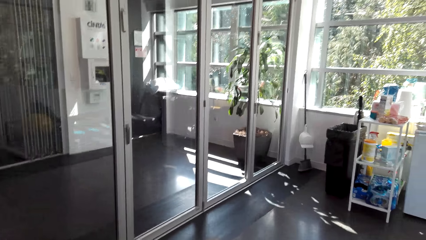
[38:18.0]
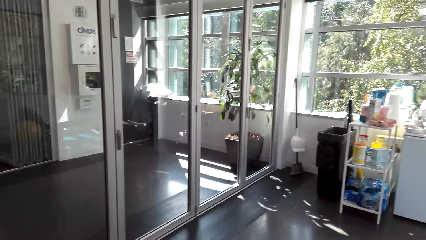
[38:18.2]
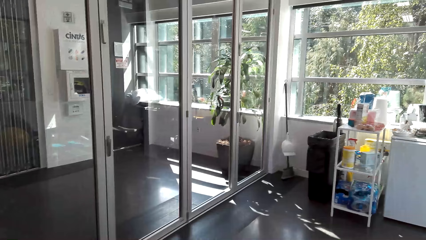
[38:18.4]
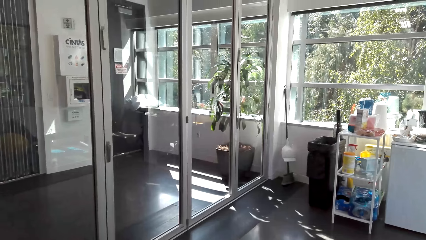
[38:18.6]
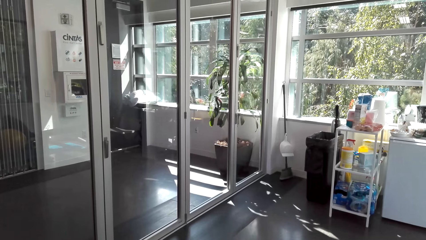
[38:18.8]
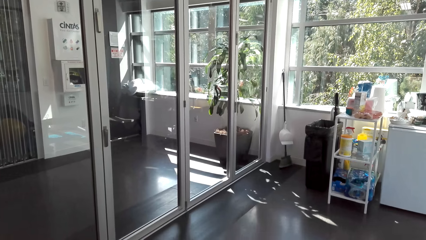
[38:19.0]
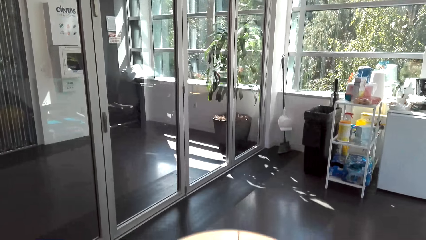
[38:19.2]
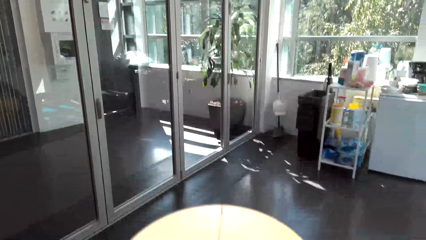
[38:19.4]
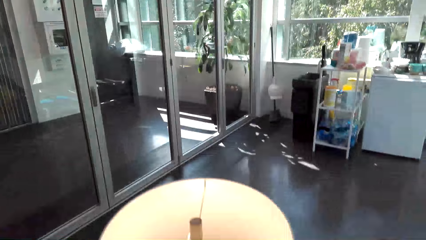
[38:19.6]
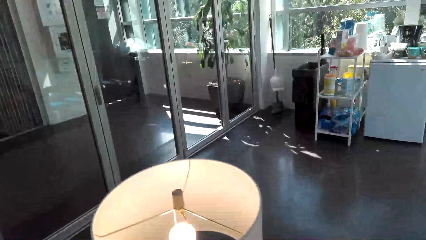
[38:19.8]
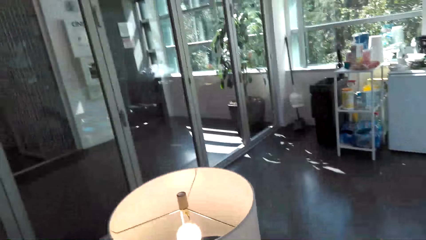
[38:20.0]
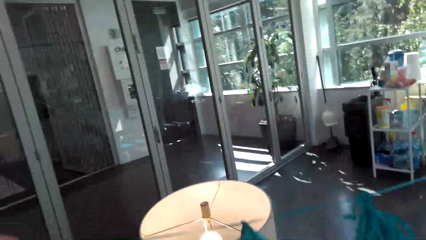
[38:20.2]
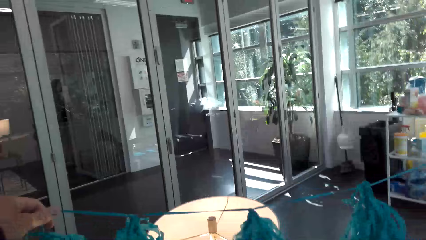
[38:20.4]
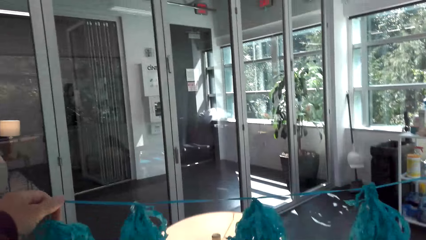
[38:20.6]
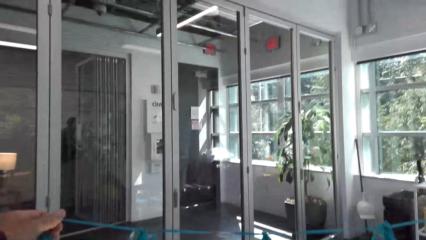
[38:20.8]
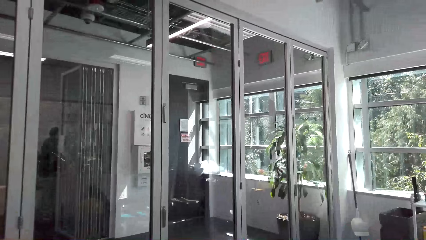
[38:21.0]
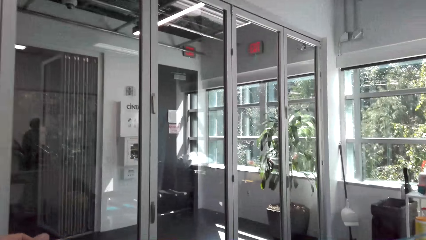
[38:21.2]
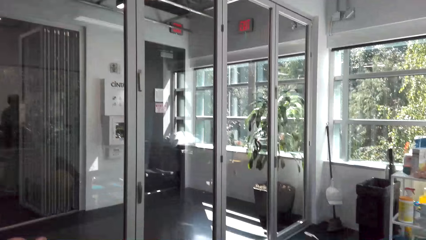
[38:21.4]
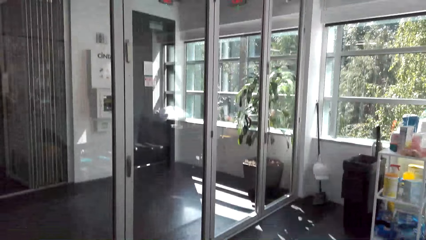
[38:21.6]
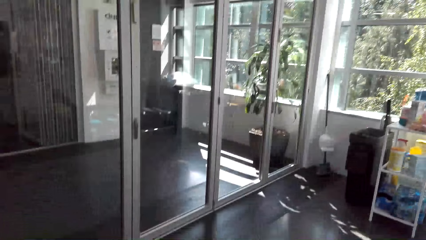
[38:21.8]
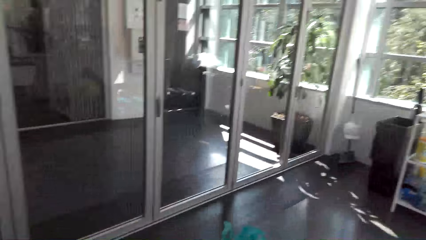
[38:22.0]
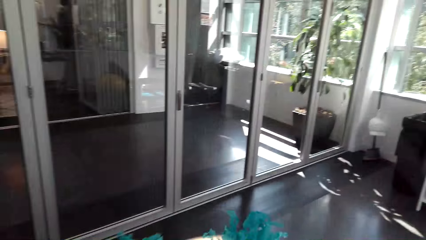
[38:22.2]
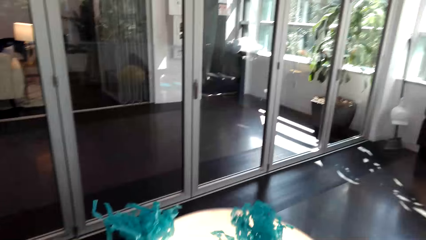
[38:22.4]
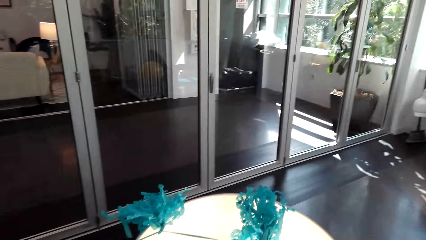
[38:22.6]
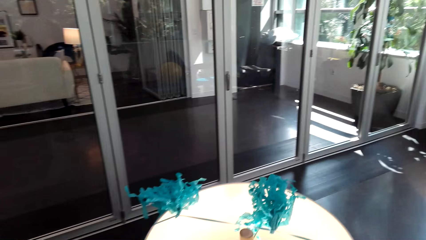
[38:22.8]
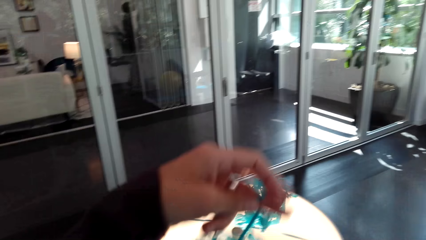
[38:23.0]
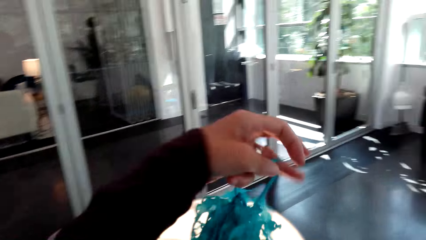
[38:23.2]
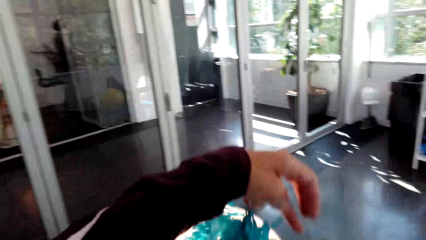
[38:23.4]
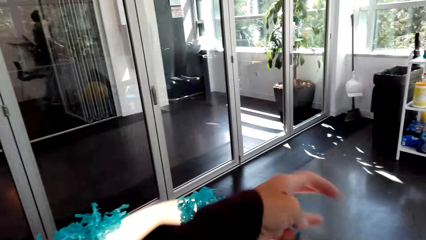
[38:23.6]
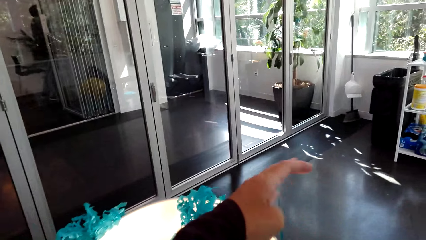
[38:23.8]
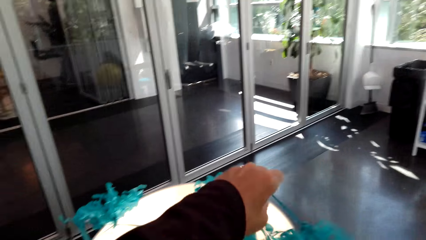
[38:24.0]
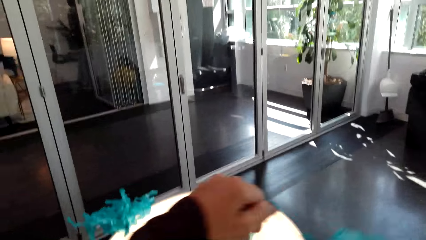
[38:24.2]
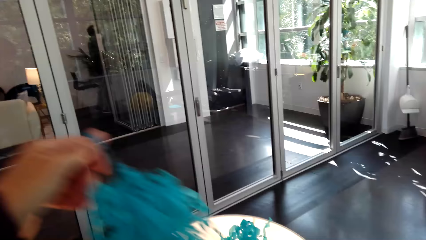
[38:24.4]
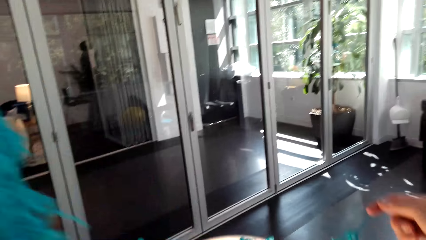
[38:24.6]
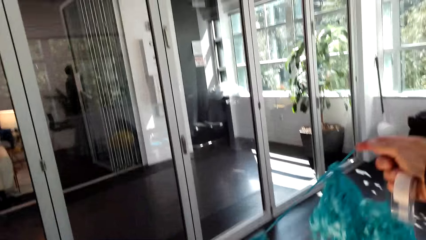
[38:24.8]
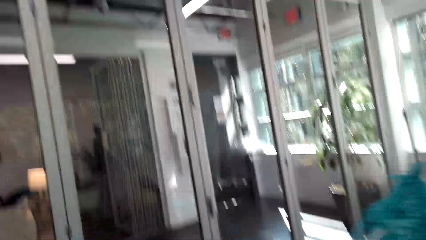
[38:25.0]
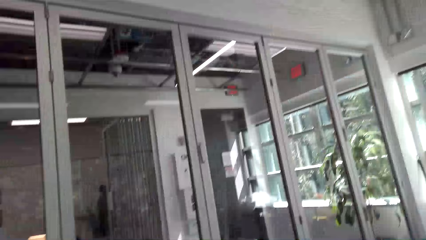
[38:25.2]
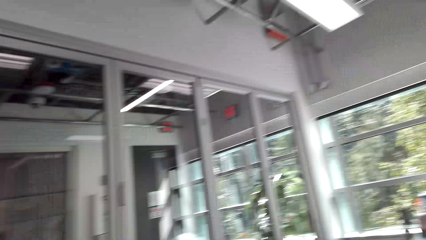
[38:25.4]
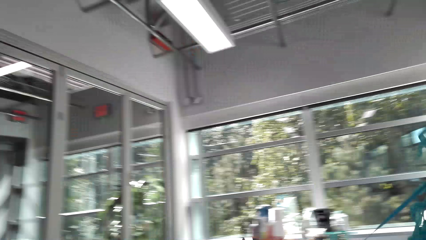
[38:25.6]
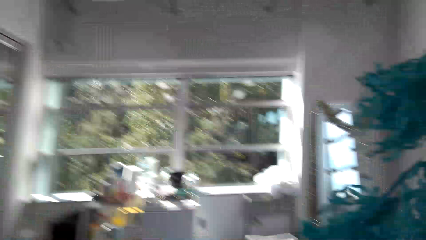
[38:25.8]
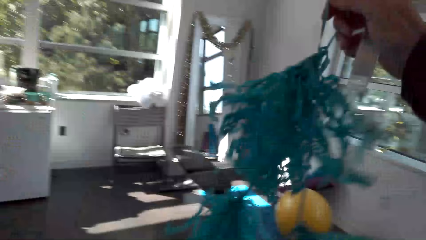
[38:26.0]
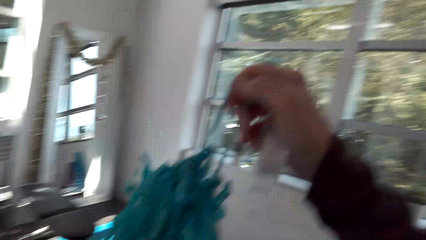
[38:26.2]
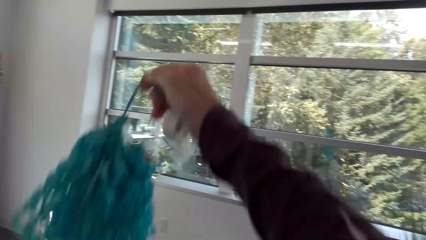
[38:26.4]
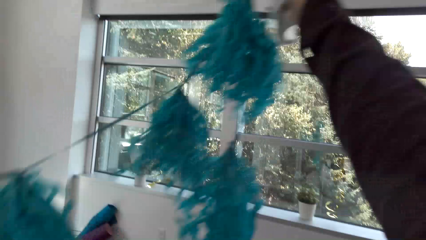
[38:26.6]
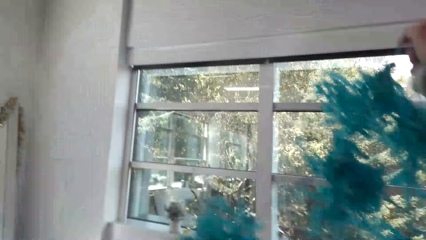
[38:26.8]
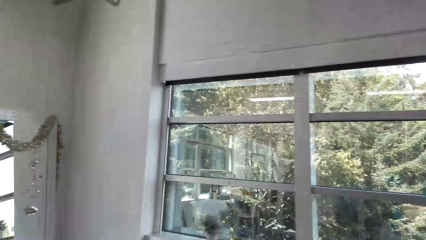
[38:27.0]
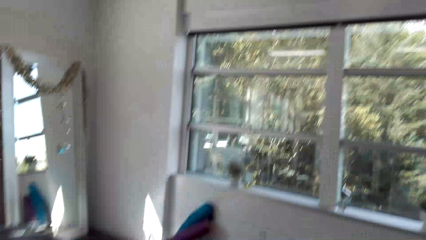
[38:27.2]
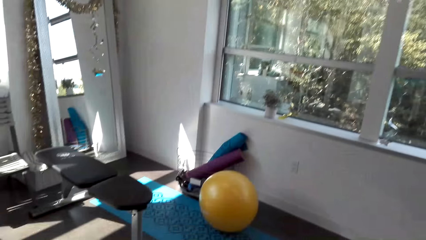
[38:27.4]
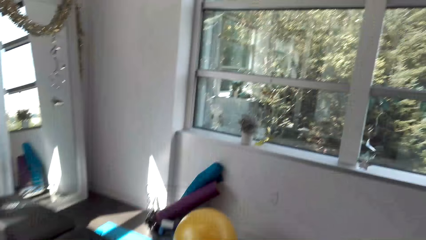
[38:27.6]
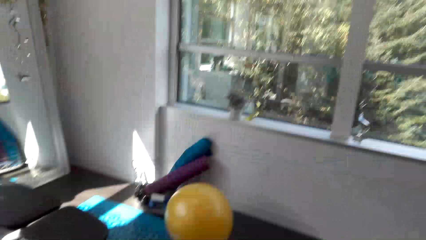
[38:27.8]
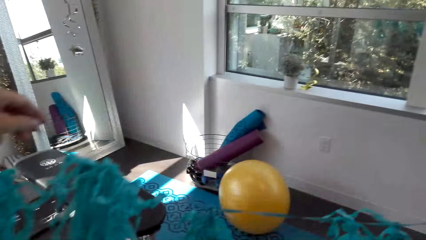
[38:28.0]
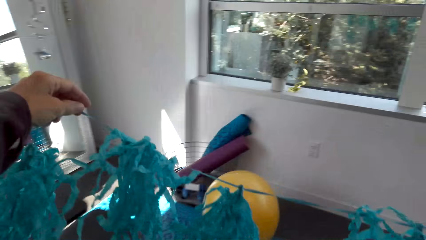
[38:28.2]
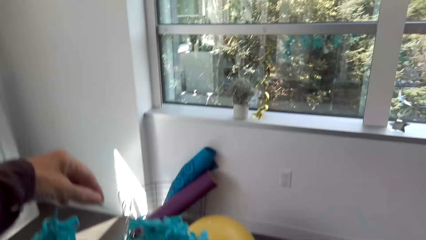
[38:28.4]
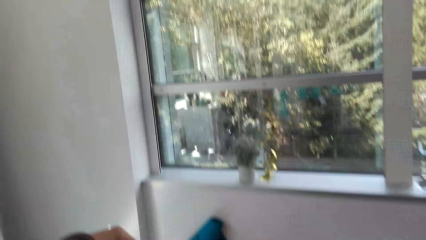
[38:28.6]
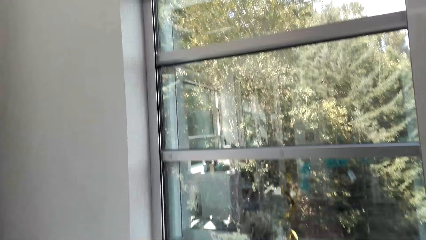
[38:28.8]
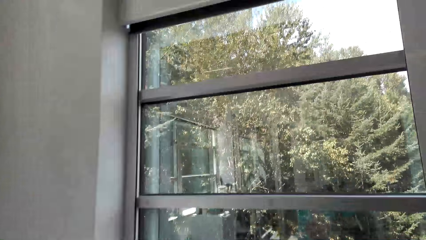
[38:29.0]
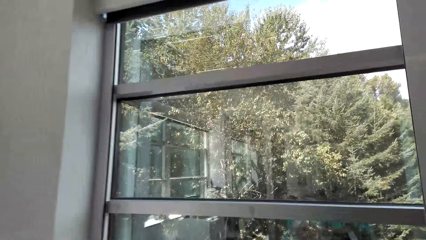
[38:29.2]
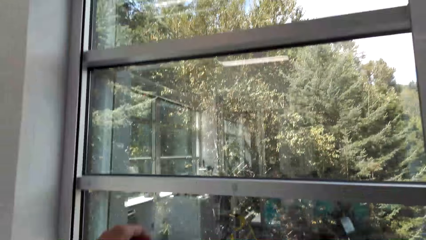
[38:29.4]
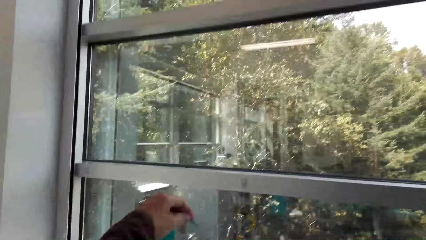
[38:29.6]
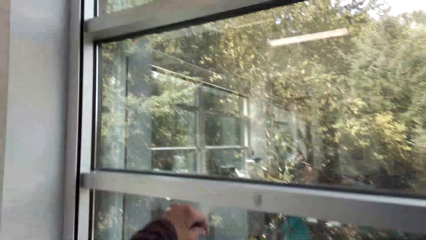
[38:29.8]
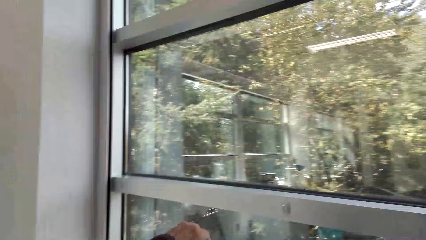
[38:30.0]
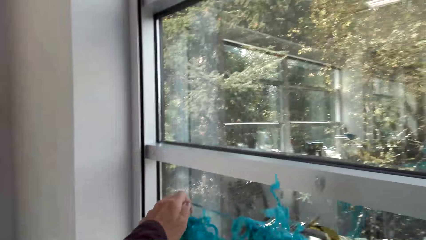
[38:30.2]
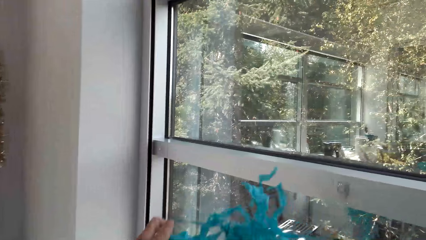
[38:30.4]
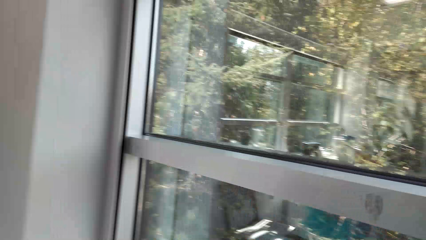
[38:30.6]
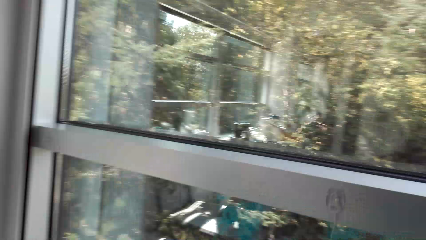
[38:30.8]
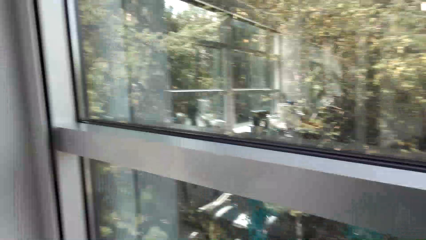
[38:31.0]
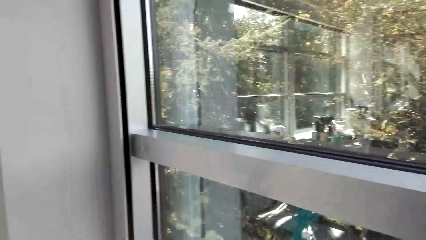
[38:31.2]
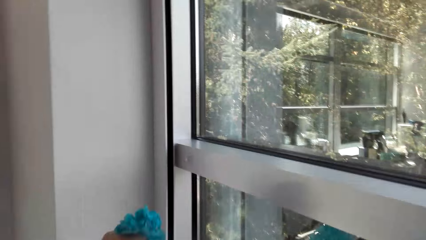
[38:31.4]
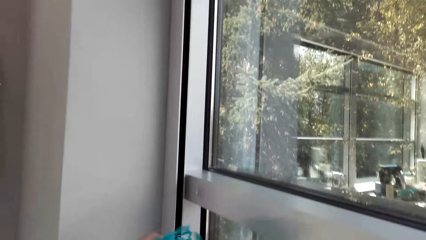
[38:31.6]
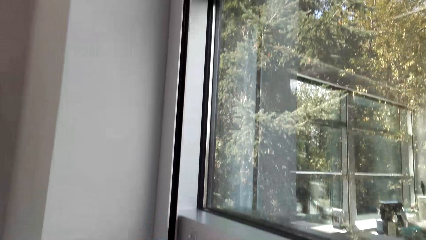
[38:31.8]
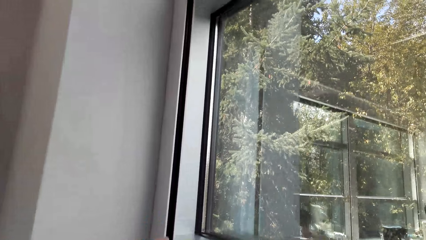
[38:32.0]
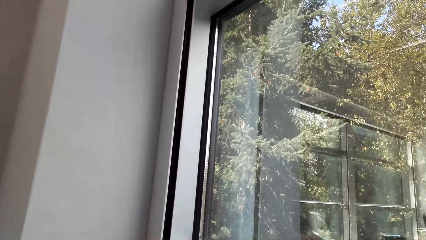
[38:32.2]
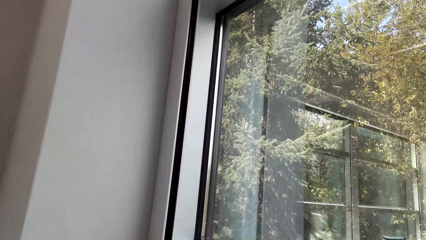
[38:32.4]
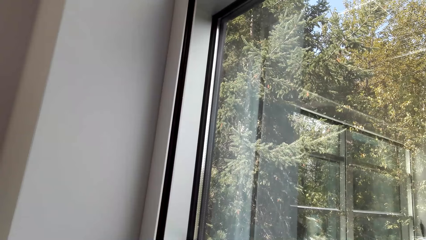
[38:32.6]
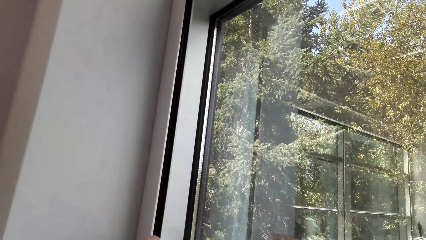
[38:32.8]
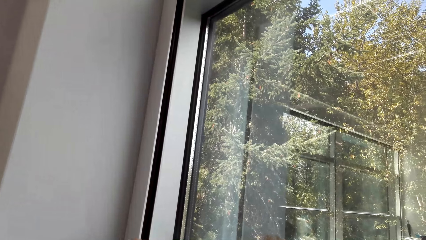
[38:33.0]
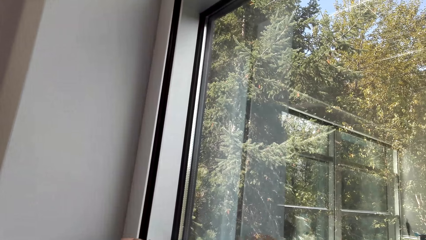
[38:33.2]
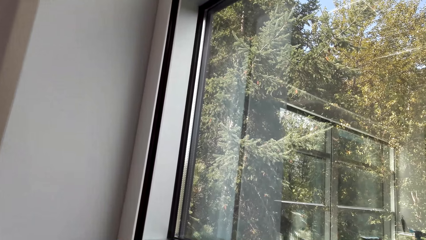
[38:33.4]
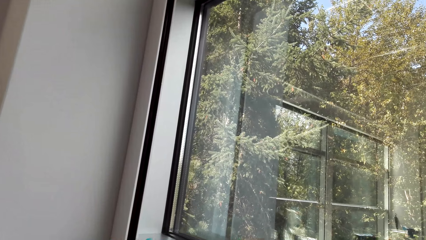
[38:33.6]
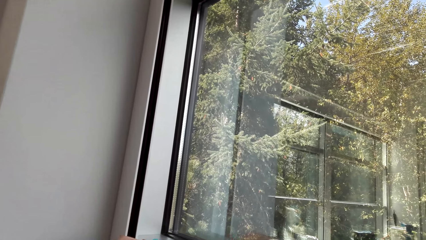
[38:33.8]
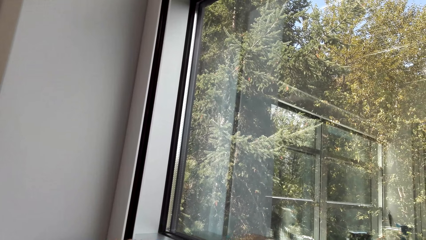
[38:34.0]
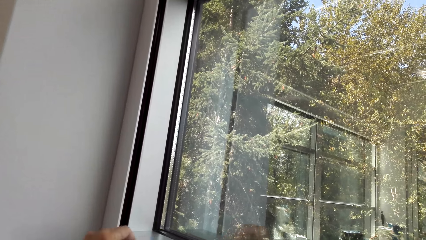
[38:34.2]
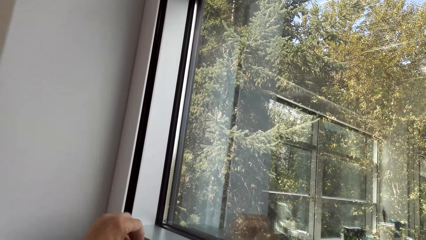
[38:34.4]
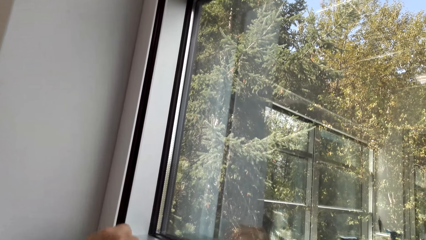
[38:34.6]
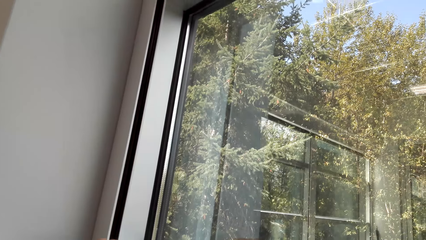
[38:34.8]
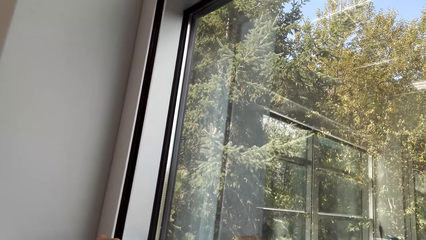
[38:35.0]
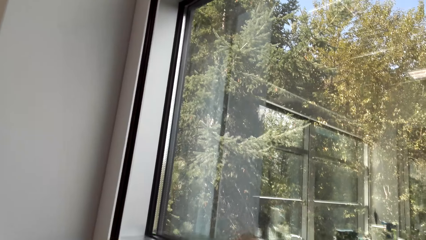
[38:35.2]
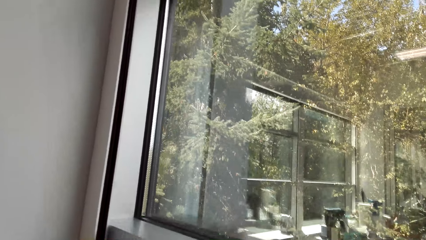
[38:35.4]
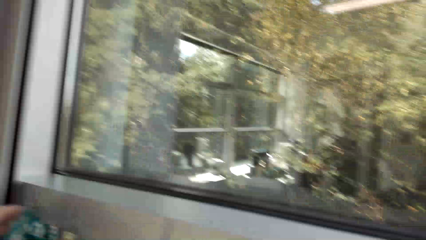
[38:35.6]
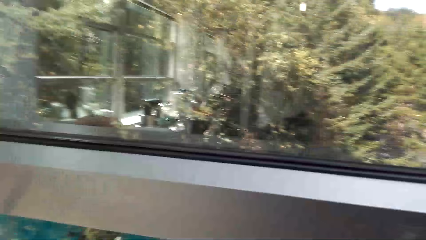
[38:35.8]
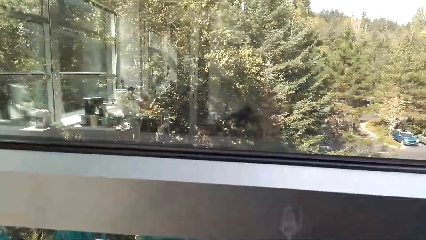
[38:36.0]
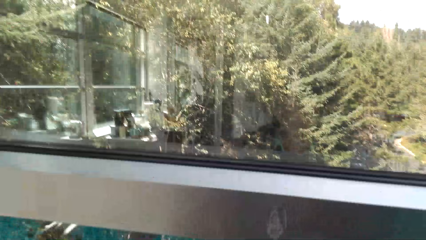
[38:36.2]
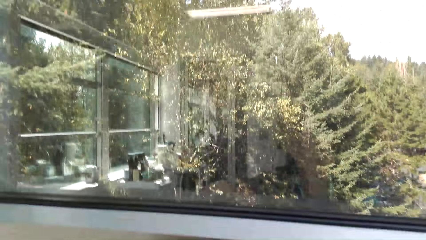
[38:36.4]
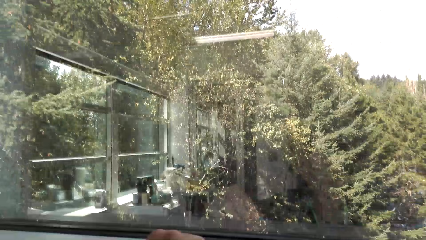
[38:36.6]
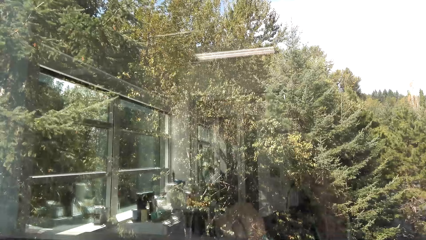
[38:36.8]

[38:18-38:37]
The camera wearer stands beside a lamp. They put a decoration on the lamp. They move to the window. They put the decorative ribbon on the window.
